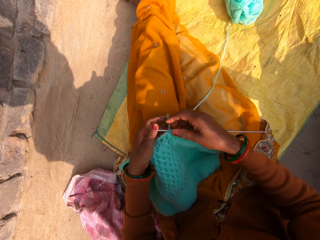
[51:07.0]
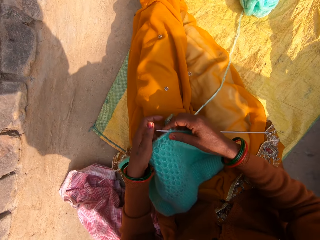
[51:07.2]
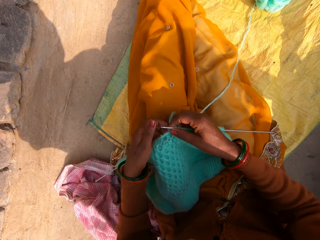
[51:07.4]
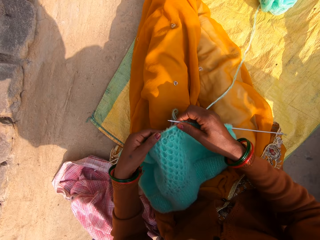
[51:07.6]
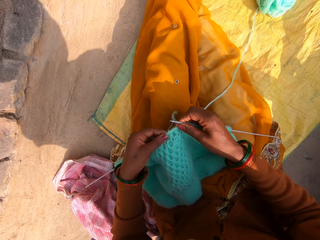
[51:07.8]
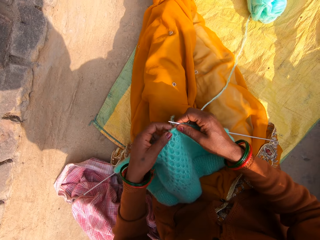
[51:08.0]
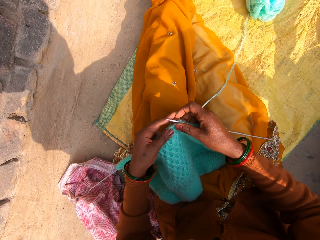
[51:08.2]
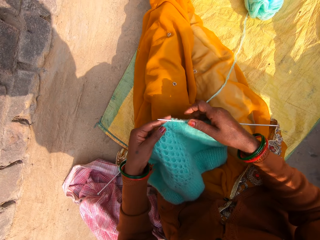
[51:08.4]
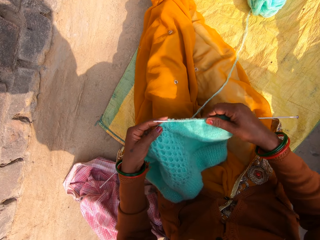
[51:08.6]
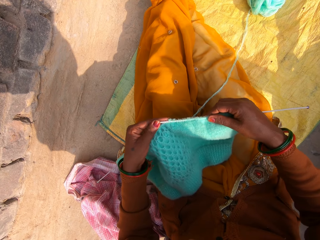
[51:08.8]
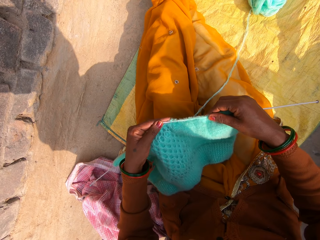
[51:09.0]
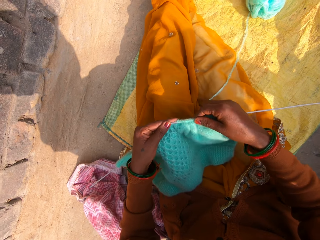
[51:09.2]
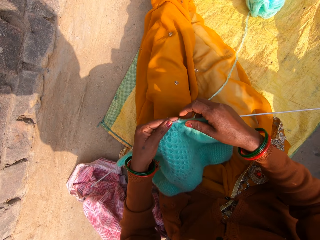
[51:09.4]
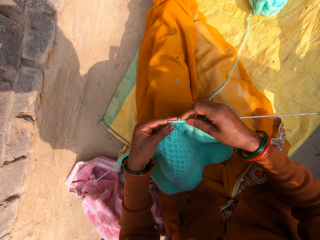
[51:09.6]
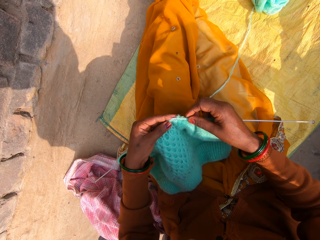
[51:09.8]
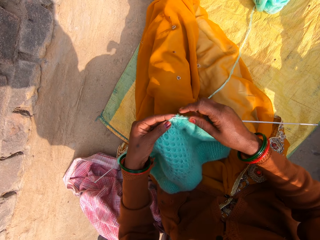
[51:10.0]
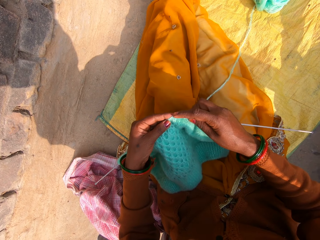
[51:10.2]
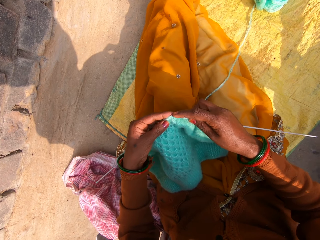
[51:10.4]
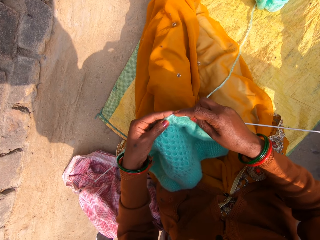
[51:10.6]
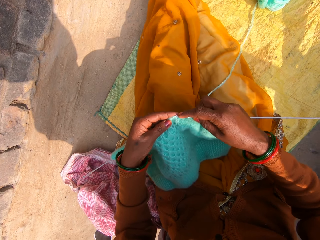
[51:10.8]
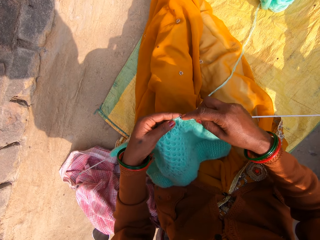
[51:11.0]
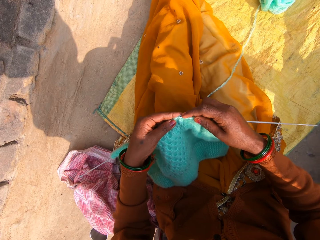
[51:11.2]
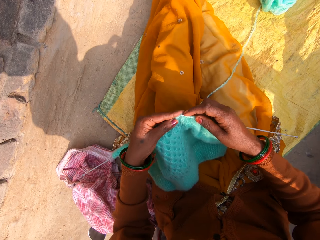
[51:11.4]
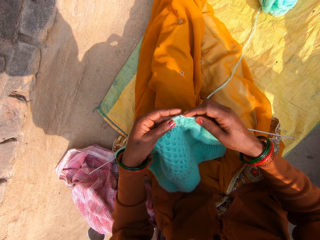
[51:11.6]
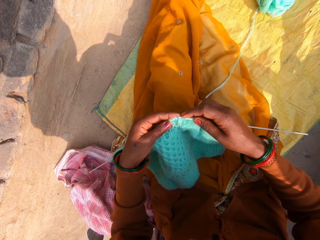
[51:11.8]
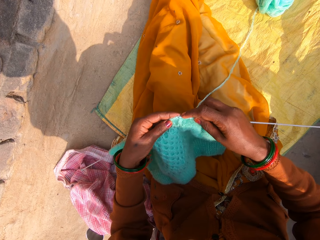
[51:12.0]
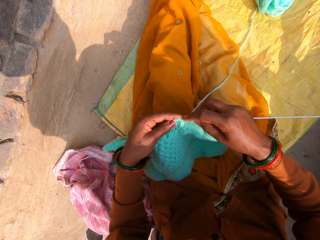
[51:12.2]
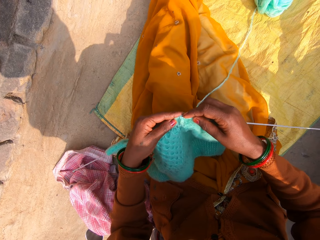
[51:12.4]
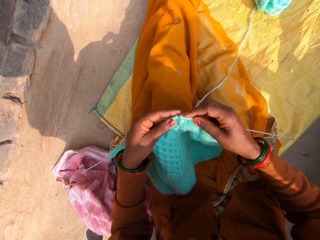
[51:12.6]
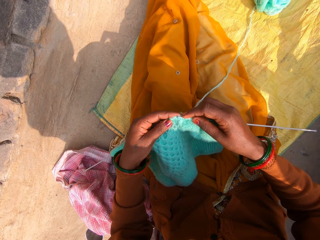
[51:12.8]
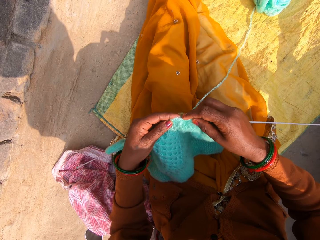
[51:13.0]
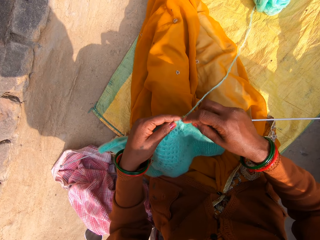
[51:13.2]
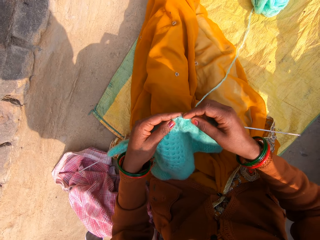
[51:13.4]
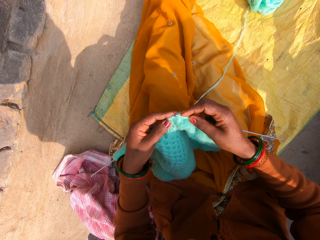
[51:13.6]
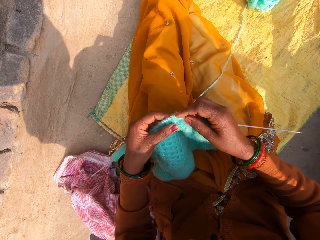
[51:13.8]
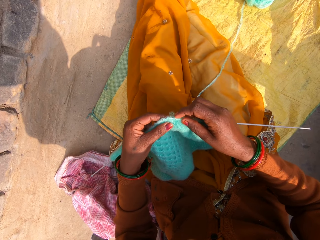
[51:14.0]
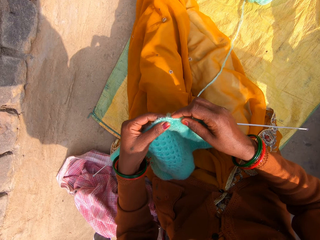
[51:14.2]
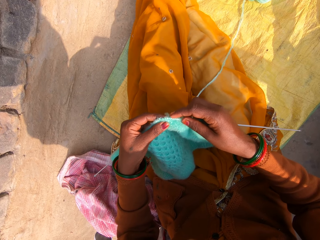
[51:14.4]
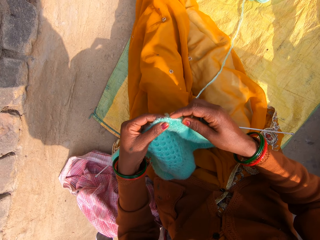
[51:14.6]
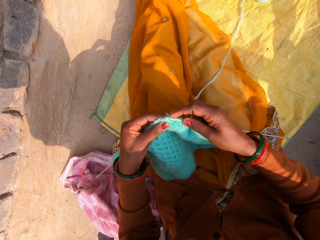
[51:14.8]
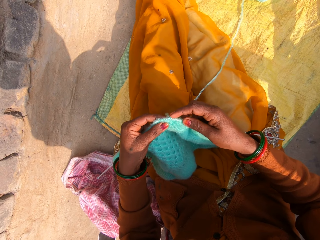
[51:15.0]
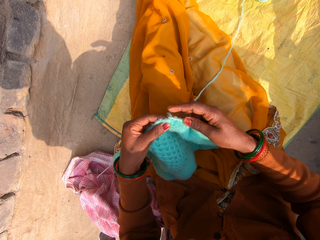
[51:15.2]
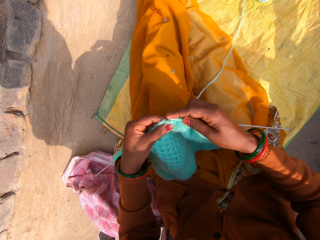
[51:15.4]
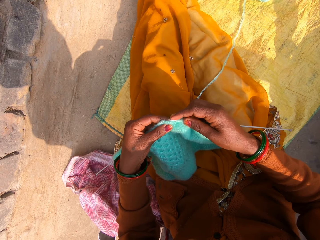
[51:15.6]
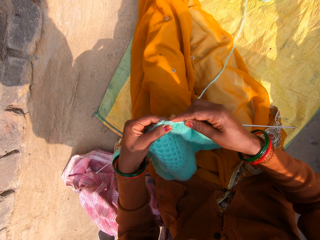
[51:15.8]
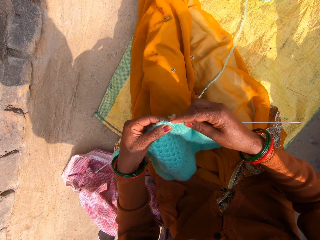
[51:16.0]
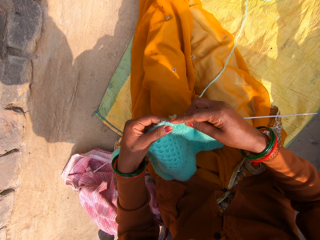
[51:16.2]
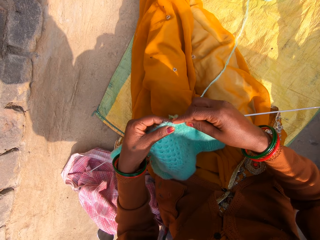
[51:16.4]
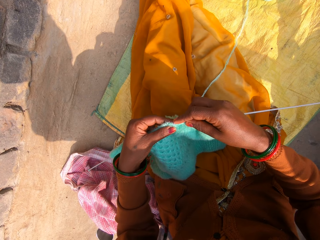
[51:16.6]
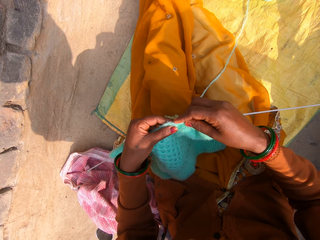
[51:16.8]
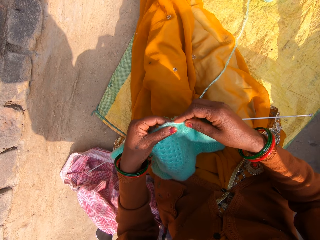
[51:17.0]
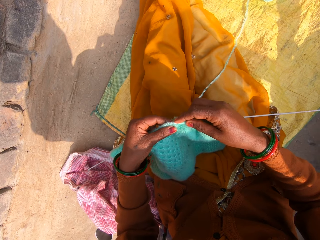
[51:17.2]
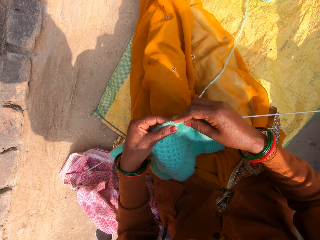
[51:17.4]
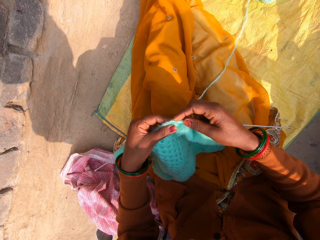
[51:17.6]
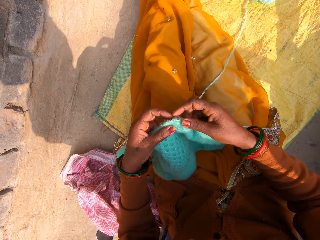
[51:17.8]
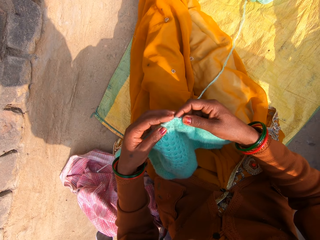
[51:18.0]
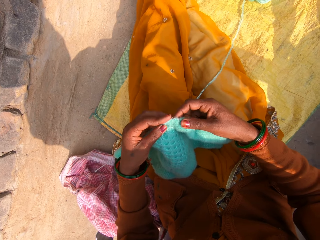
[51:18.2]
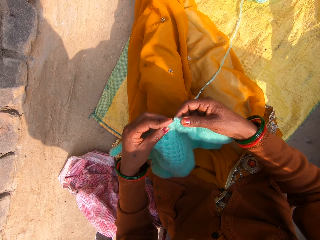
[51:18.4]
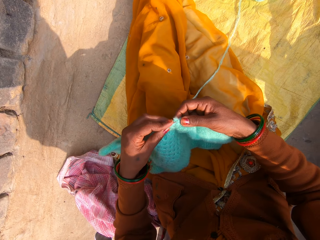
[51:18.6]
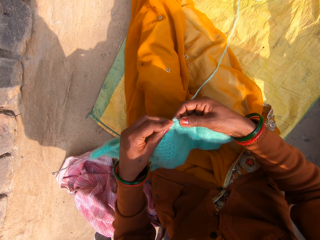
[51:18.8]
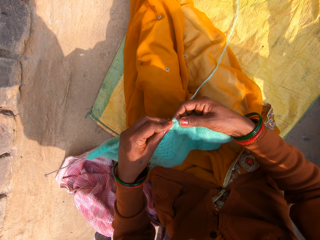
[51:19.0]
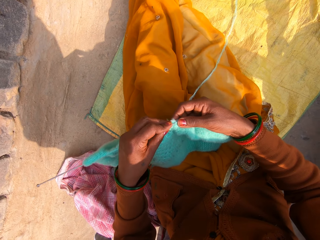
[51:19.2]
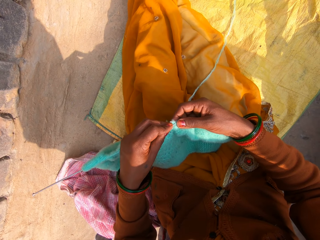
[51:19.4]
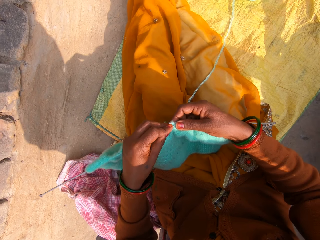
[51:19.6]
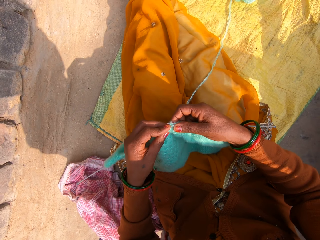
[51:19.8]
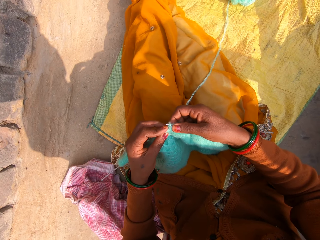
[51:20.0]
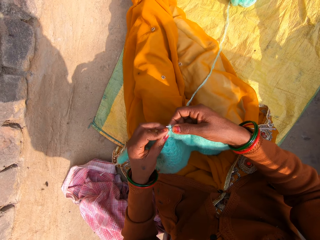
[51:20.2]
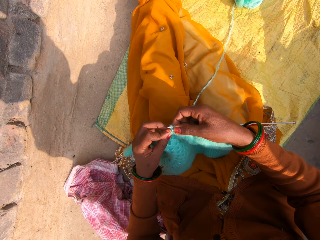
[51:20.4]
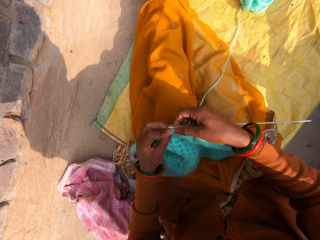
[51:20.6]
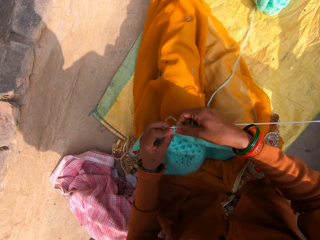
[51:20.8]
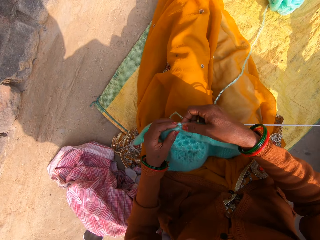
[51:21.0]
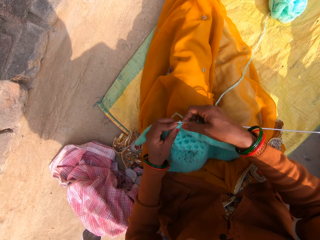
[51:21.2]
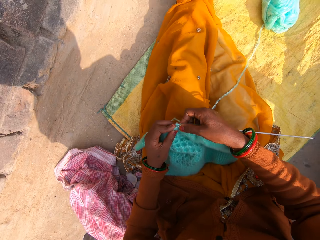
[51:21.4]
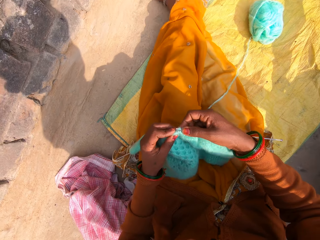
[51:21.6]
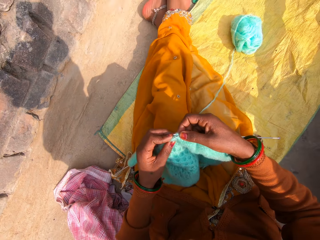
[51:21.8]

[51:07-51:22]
The first man talks to the camera wearer over the phone. The other man talks to the first man over the phone. The camera wearer responds to the first man over the phone. The first man talks to the camera wearer over the phone. The camera wearer responds to the first man over the phone. The first man talks to the camera wearer over the phone.

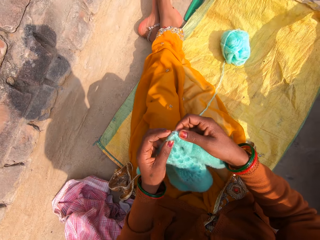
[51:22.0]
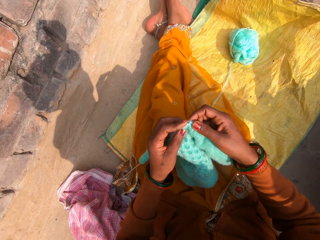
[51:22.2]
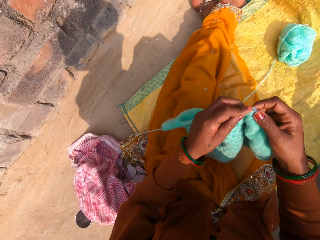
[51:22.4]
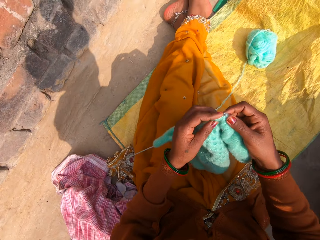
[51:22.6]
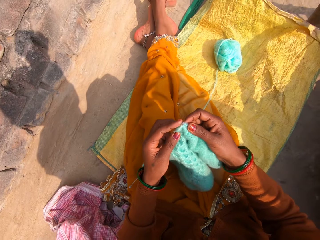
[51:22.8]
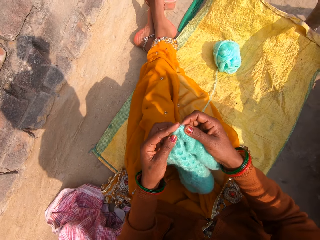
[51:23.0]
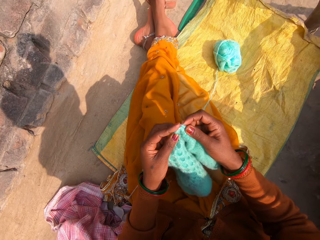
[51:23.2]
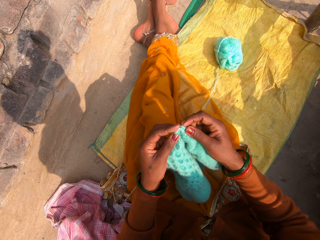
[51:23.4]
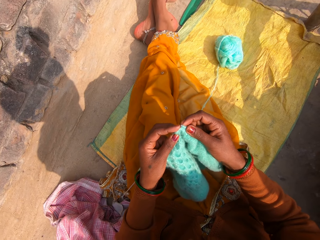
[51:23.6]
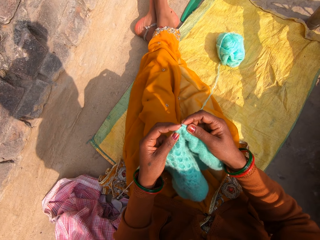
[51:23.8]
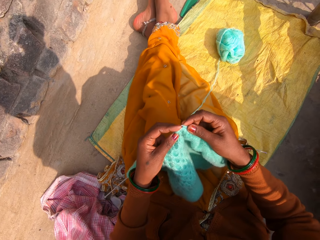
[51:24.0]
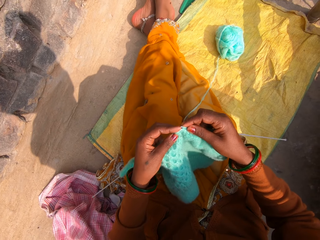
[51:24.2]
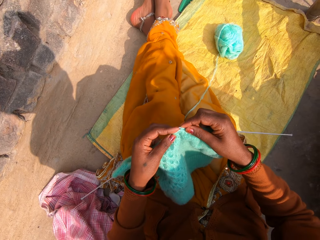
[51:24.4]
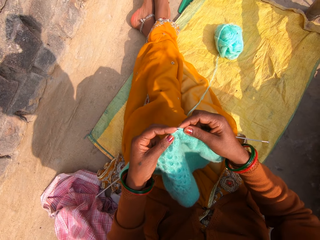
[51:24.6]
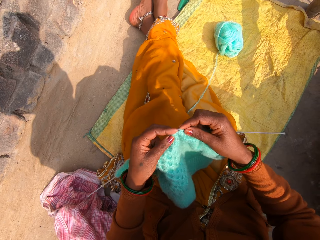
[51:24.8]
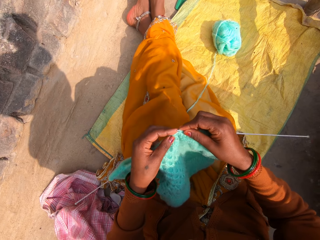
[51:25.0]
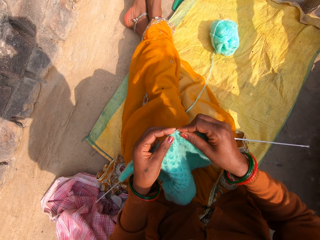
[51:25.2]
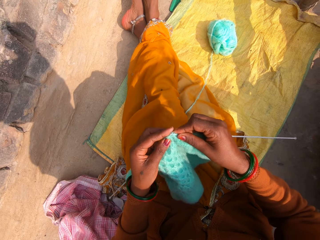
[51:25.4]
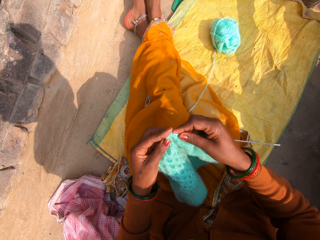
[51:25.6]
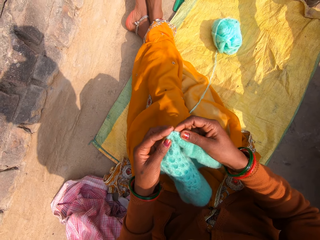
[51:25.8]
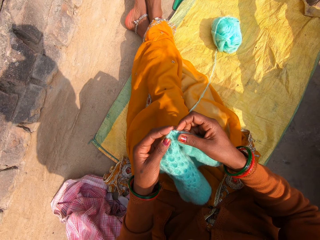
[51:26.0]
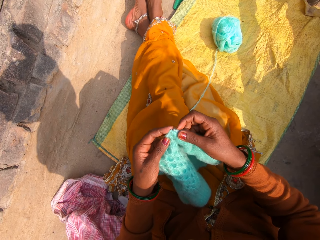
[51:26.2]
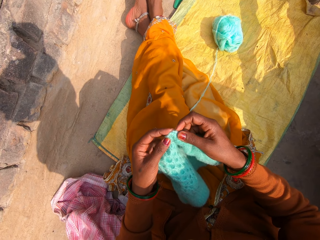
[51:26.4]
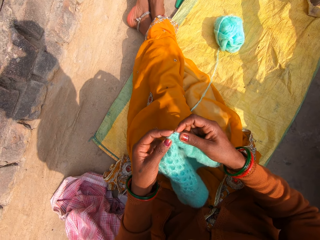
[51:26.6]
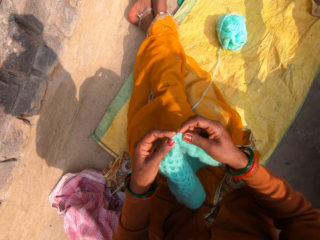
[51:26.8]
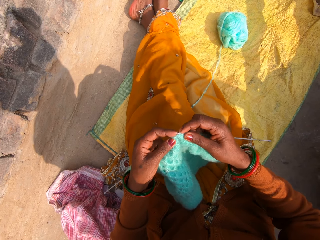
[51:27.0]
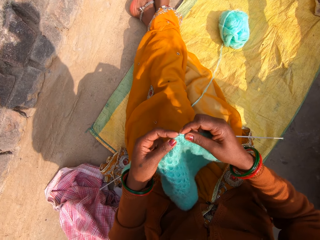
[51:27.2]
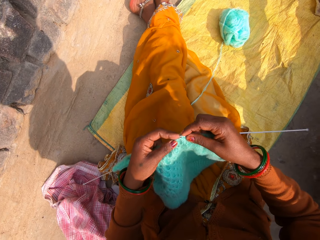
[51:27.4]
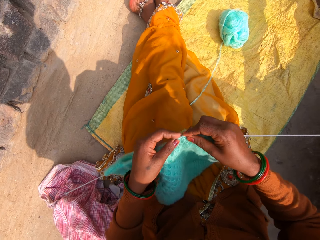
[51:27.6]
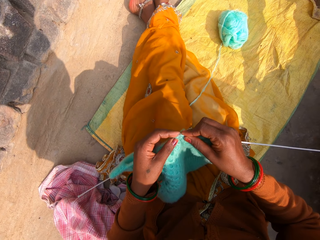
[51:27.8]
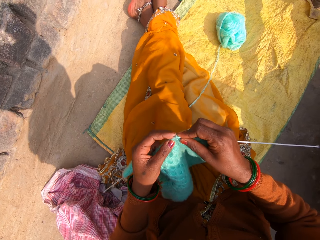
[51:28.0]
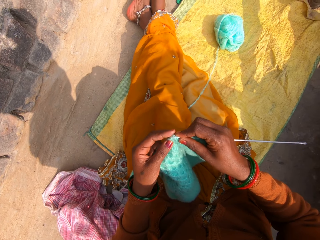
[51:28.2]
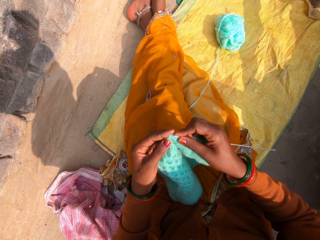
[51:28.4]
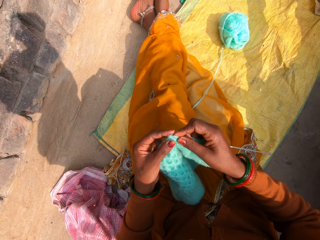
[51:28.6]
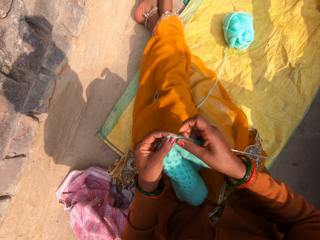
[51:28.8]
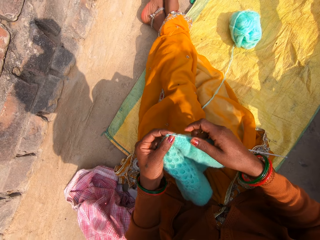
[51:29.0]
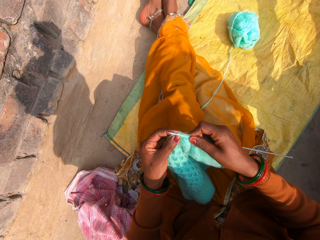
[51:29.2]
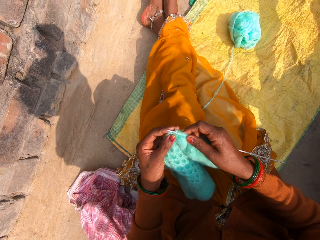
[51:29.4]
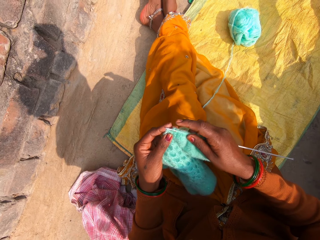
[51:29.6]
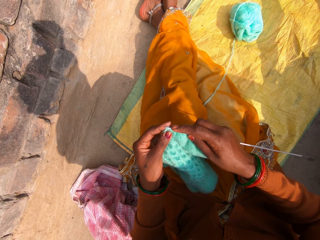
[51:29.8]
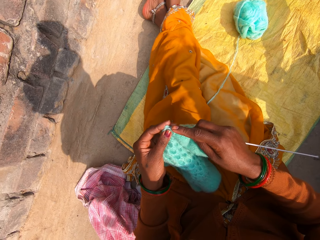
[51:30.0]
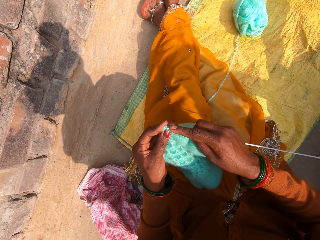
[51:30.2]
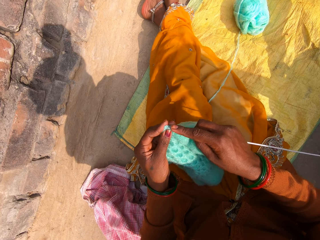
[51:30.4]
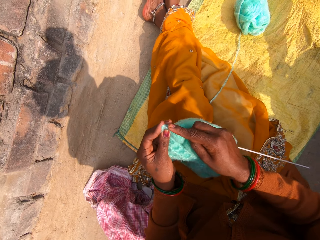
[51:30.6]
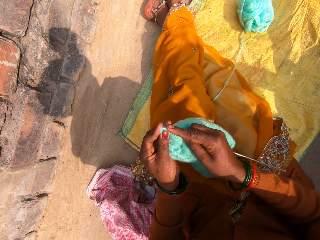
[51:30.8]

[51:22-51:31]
The camera wearer responds to the man over the phone. The man talks to the camera wearer over the phone. The camera wearer responds to the man over the phone. The man talks to the camera wearer over the phone. The camera wearer responds to the man over the phone.
